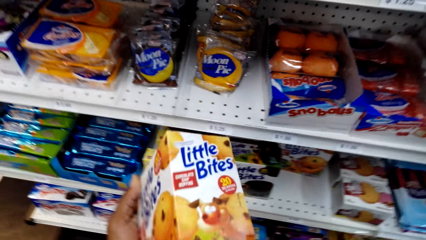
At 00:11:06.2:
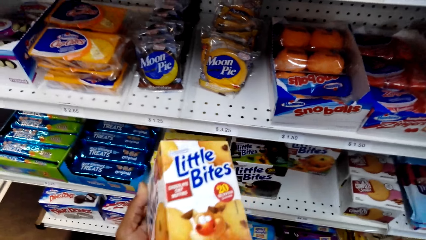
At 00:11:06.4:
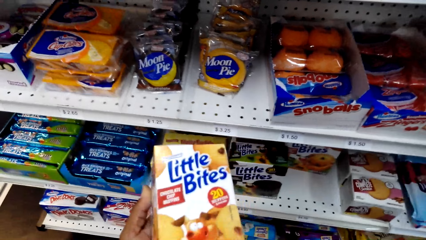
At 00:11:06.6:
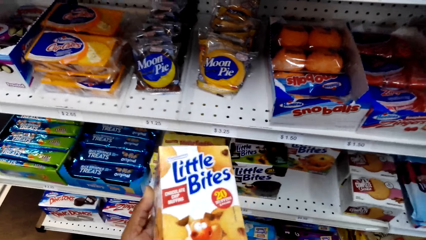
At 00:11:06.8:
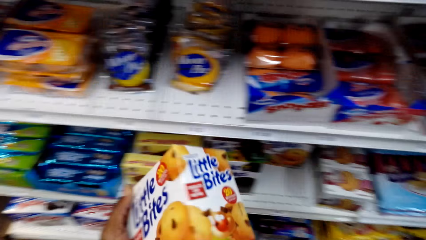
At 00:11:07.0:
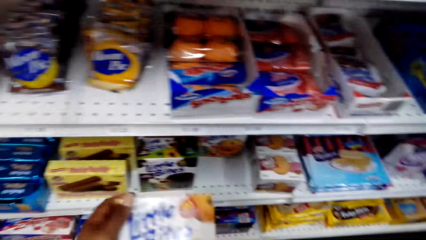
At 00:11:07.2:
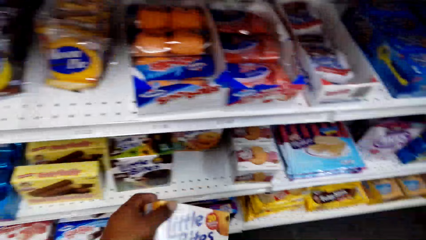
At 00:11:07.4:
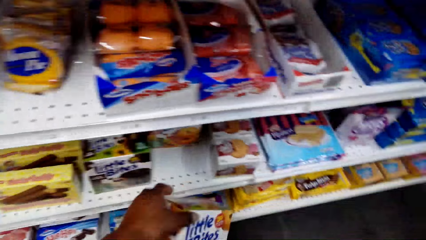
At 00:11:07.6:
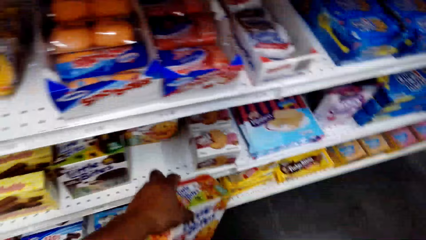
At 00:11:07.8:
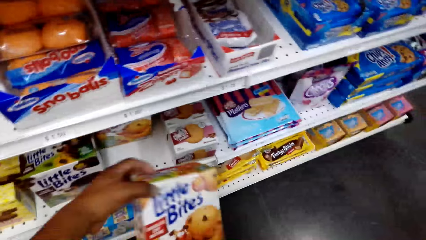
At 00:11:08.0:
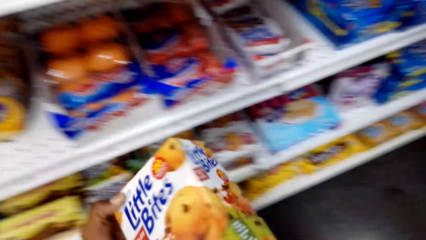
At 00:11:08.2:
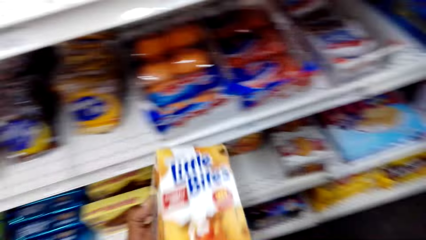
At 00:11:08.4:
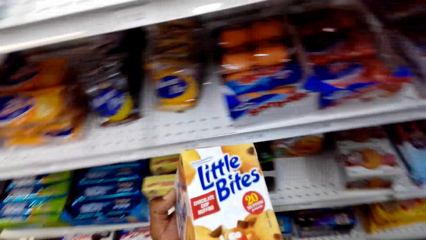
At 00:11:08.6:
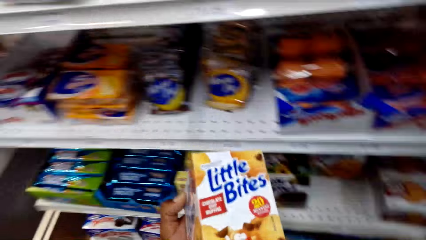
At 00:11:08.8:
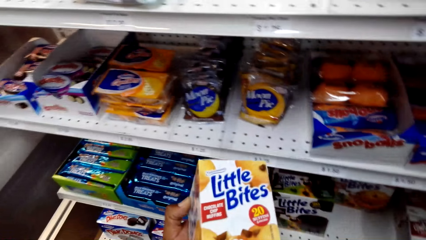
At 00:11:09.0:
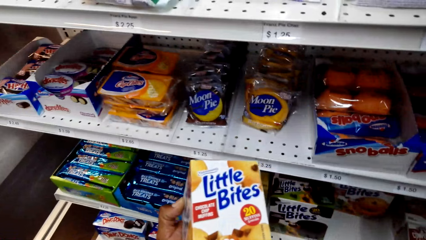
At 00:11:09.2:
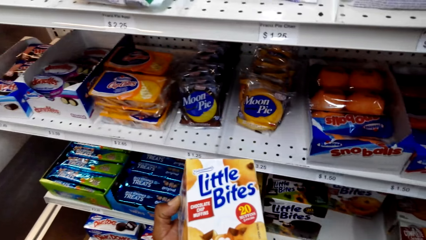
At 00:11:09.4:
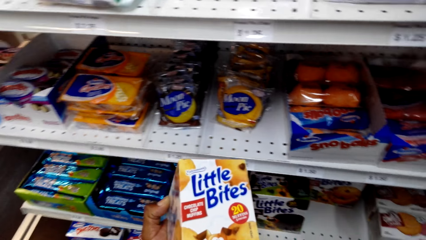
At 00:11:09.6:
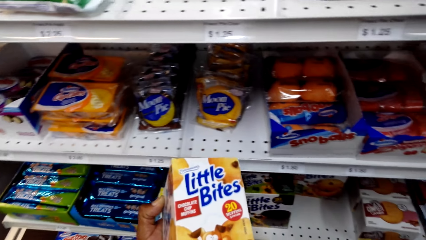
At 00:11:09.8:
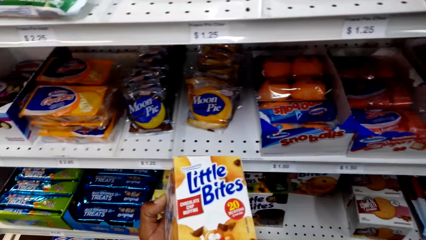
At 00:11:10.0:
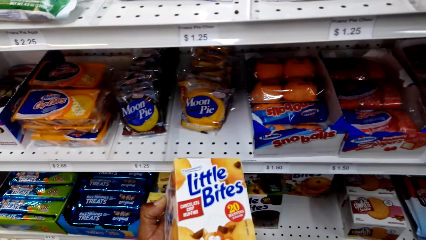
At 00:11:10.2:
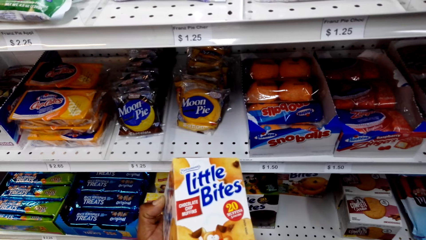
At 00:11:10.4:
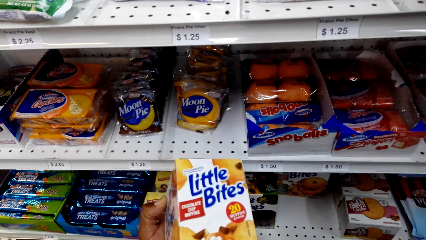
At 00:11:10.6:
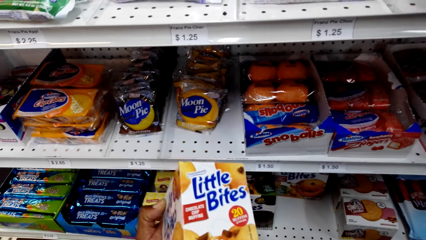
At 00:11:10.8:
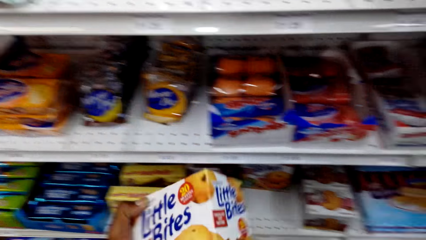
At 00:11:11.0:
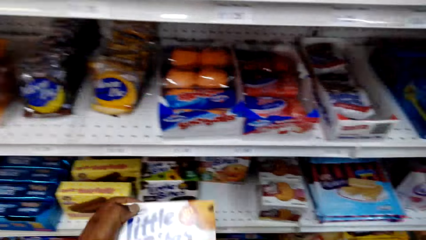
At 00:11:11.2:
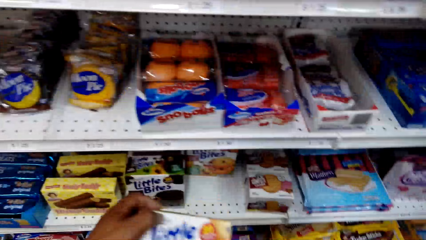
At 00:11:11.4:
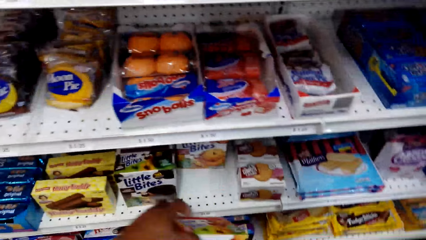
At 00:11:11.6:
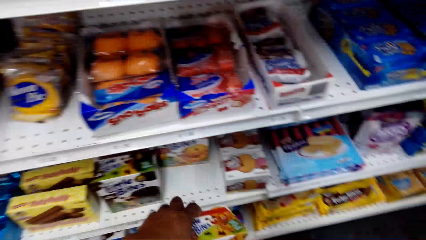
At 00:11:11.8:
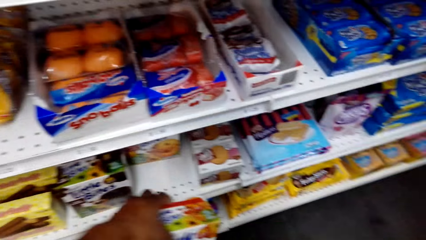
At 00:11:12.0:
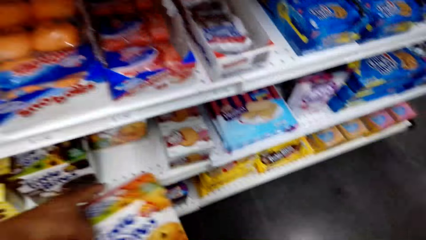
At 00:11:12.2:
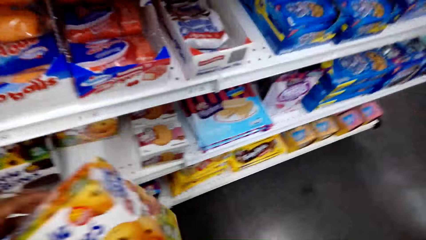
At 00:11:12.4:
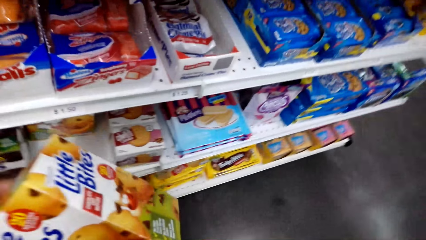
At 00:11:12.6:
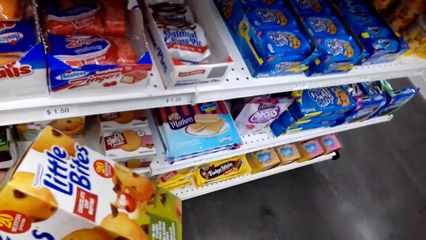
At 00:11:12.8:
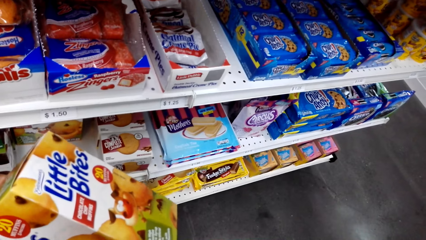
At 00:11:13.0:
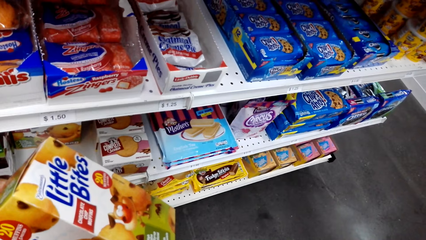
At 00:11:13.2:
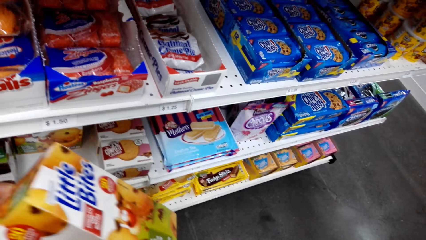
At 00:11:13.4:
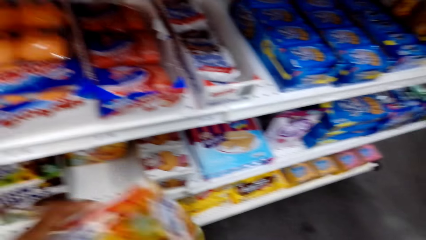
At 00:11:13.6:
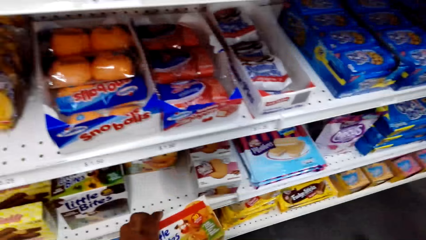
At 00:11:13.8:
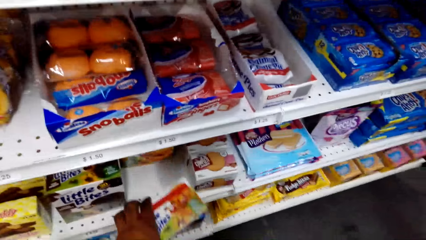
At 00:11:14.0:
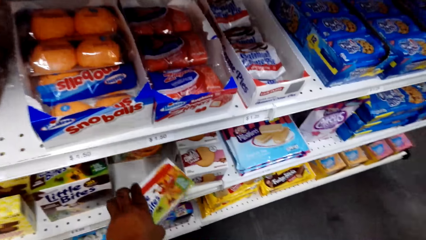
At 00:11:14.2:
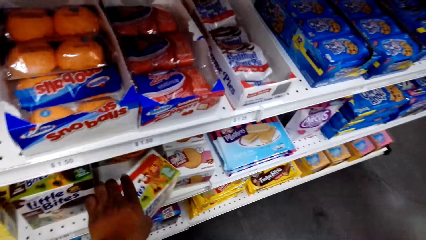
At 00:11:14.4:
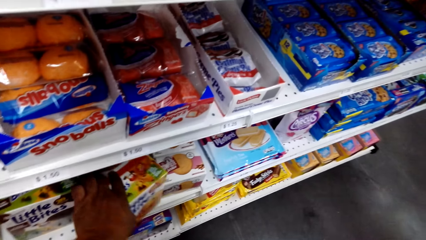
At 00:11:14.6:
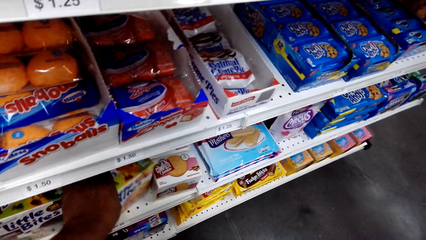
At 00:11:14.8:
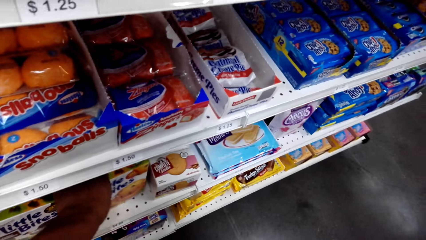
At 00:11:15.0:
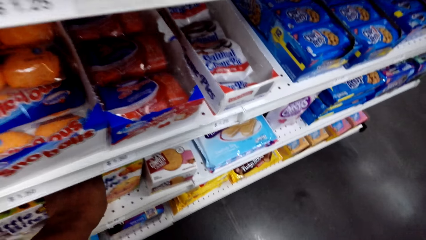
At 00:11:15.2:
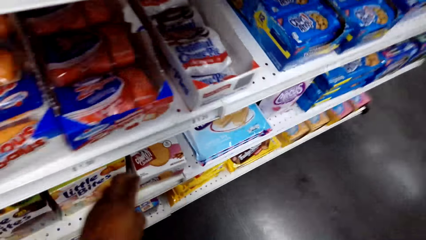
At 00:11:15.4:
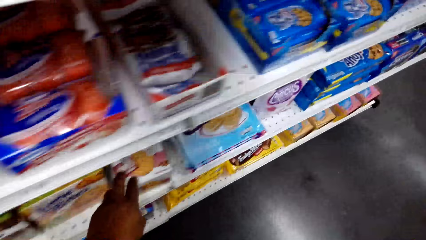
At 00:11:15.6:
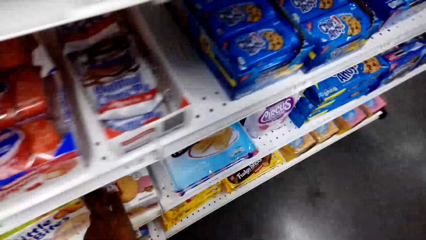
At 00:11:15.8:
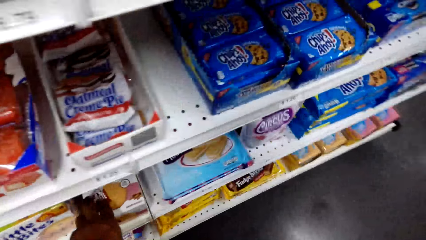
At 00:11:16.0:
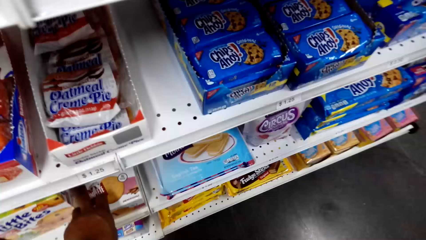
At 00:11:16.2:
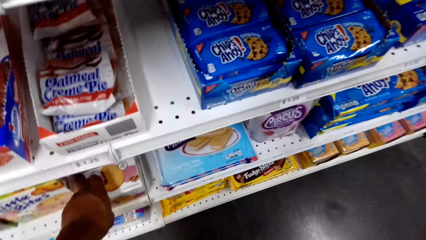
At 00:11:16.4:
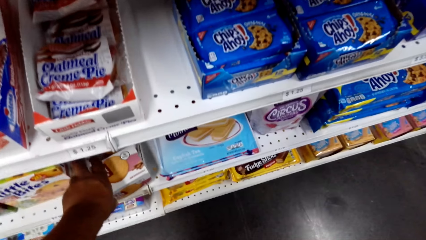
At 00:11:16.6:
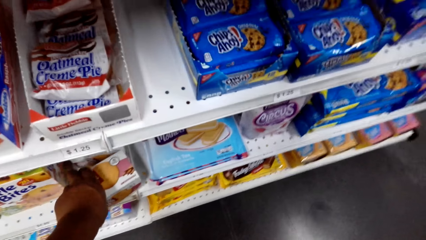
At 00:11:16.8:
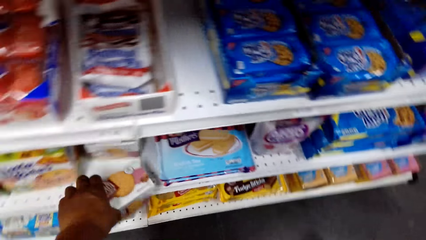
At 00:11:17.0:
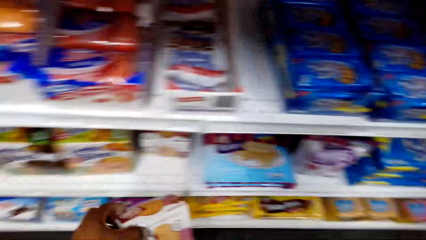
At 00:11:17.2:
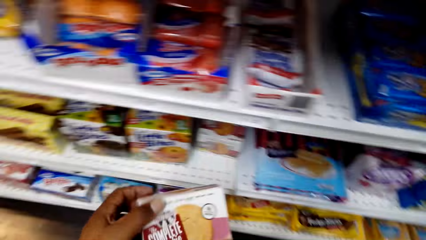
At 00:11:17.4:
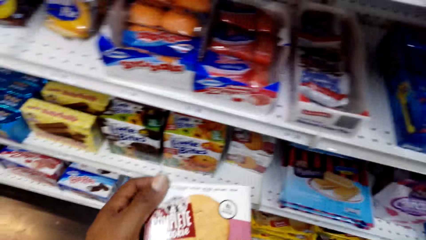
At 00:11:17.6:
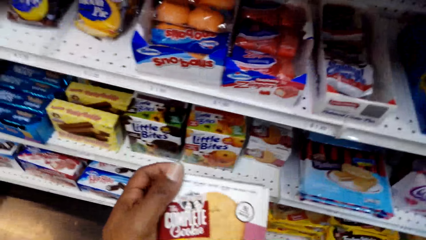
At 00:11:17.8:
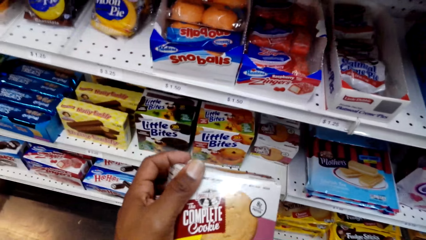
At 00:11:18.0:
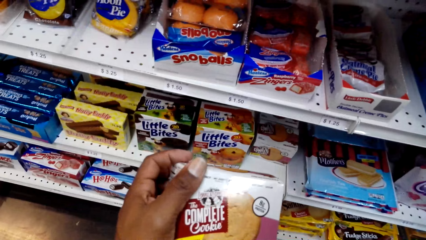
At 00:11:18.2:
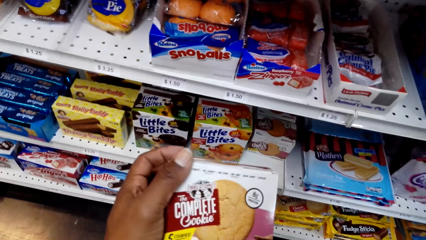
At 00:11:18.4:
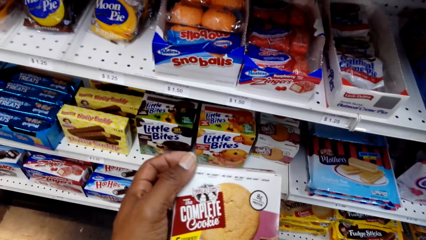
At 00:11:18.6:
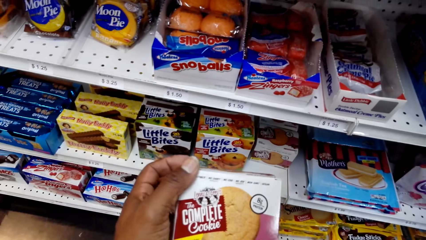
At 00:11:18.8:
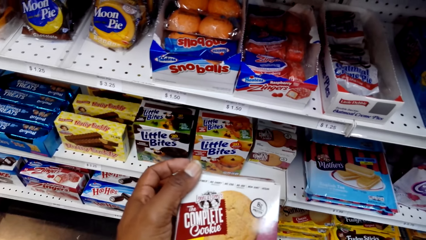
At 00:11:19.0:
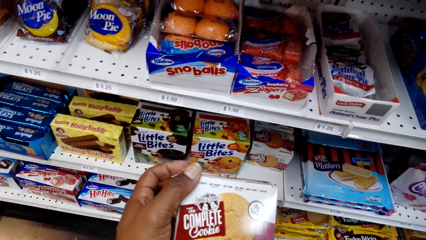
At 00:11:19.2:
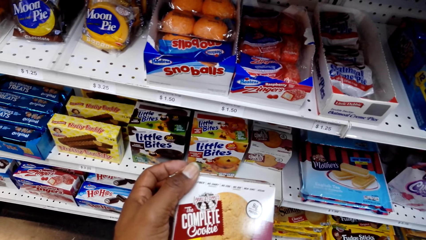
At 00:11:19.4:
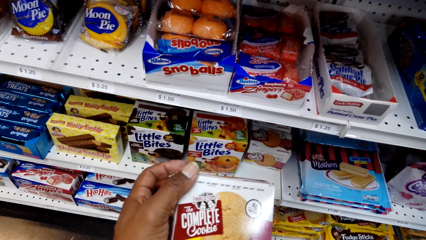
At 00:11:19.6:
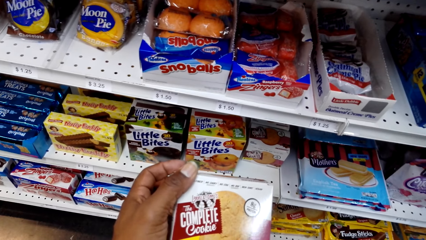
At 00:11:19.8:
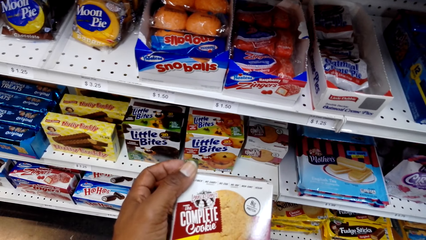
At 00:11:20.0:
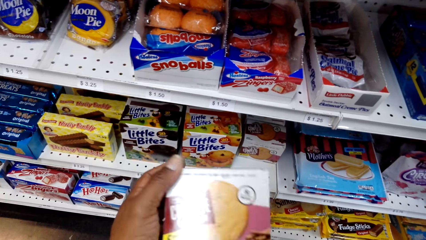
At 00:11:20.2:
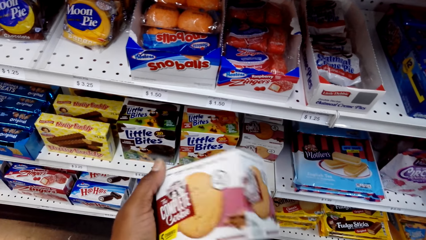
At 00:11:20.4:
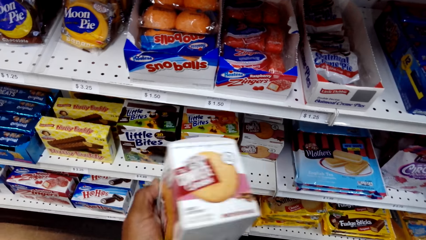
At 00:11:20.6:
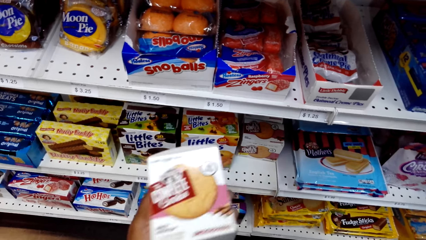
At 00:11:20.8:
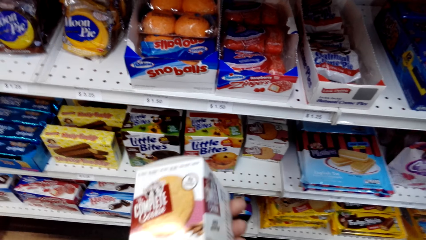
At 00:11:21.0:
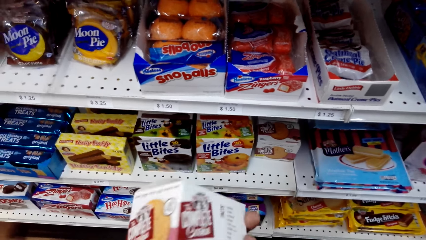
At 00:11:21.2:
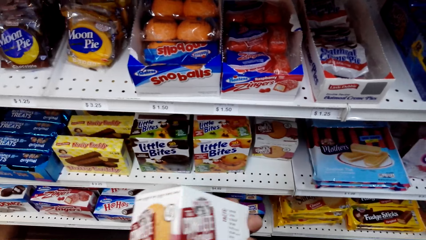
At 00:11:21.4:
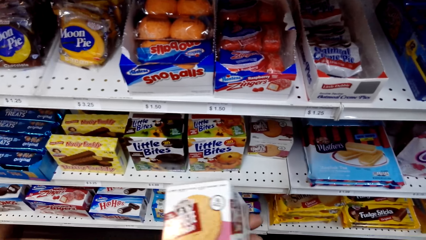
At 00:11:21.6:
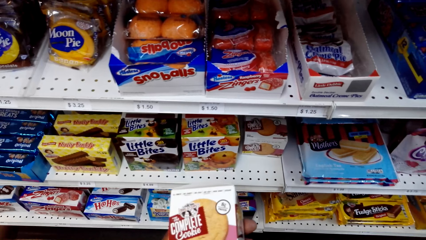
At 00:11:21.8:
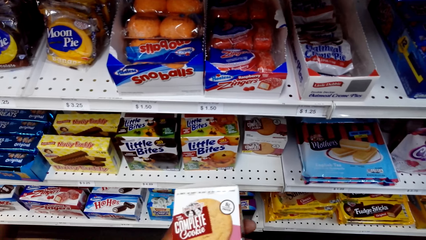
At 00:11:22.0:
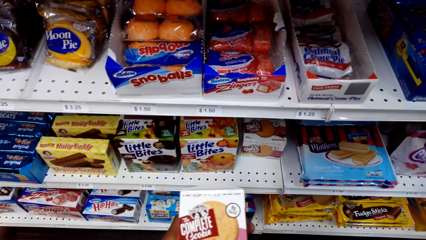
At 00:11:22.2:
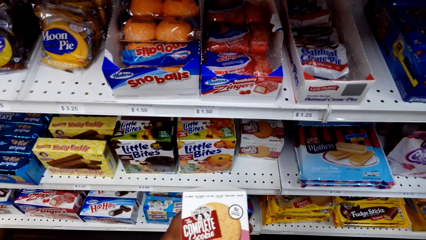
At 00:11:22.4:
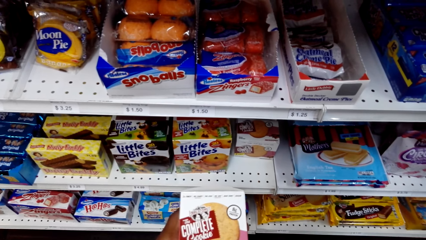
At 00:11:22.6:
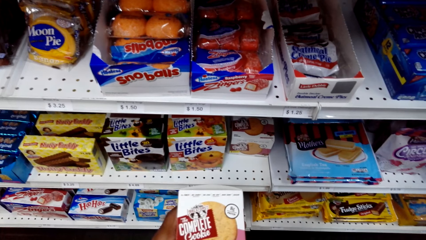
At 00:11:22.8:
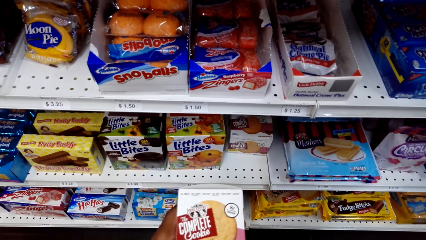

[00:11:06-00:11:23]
The camera wearer puts a box of chocolate bites on the shelf. They pick a box of cookies from the shelf. They check the box of cookies.
